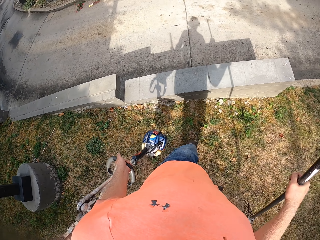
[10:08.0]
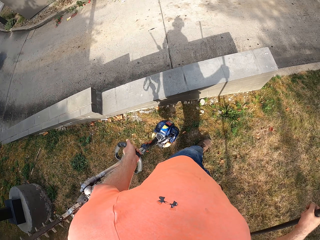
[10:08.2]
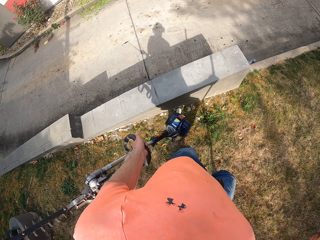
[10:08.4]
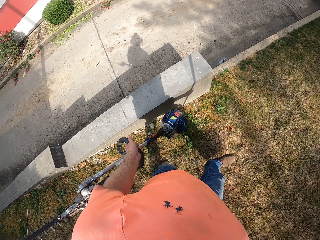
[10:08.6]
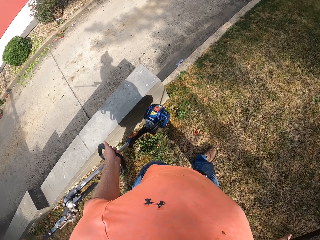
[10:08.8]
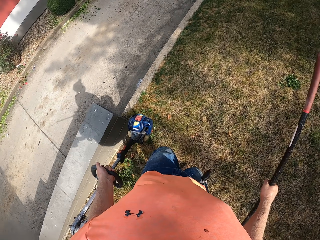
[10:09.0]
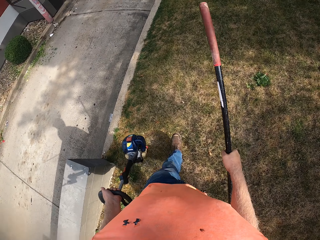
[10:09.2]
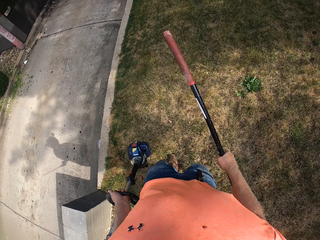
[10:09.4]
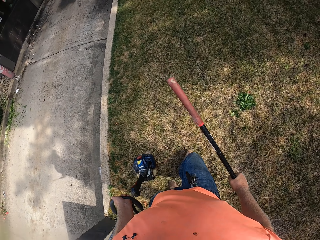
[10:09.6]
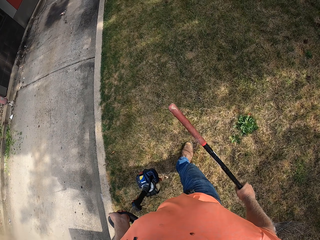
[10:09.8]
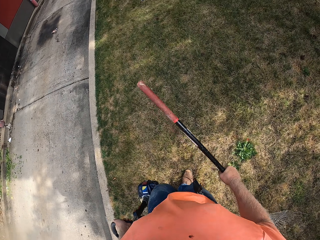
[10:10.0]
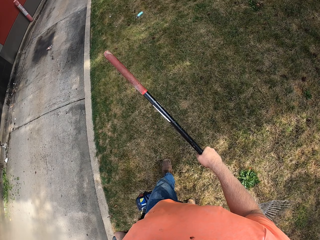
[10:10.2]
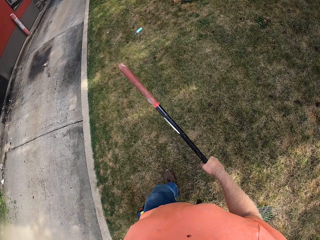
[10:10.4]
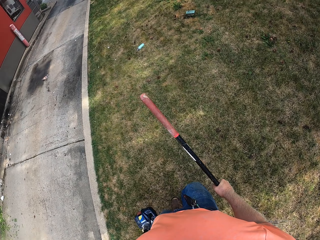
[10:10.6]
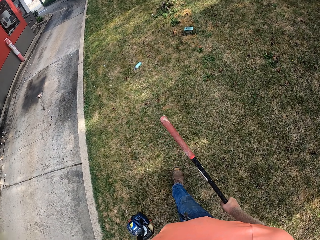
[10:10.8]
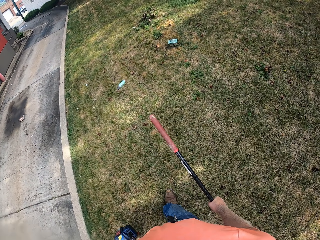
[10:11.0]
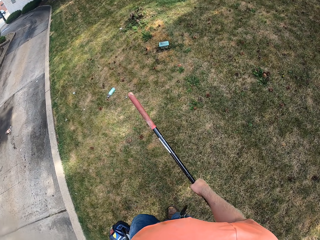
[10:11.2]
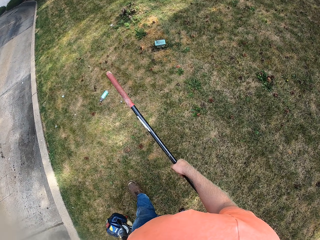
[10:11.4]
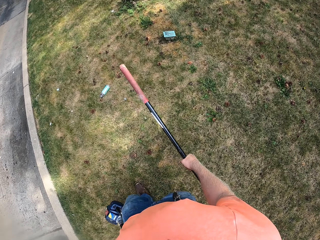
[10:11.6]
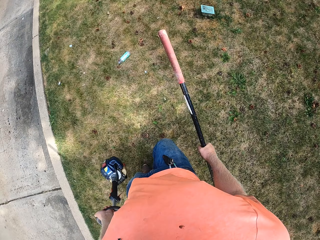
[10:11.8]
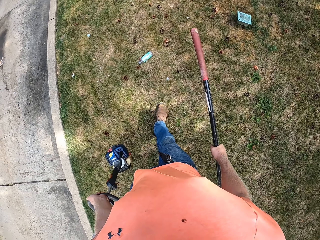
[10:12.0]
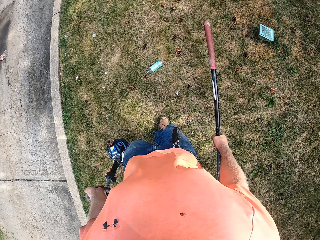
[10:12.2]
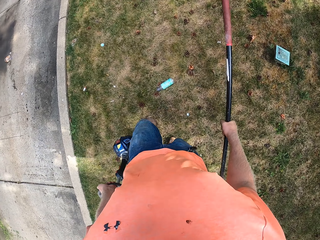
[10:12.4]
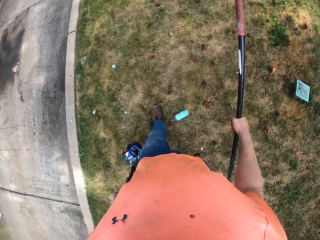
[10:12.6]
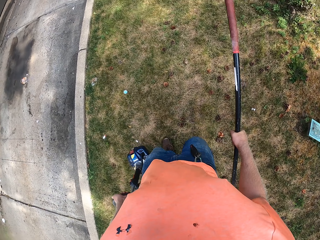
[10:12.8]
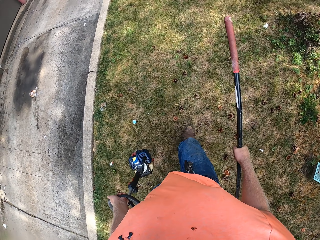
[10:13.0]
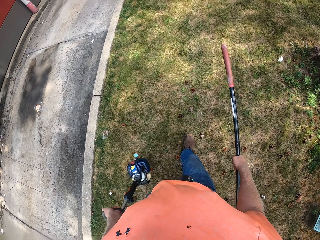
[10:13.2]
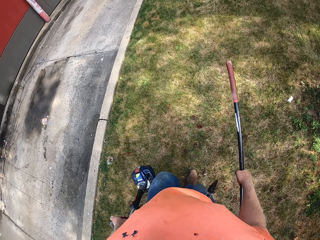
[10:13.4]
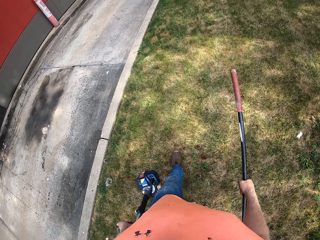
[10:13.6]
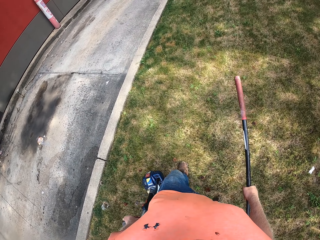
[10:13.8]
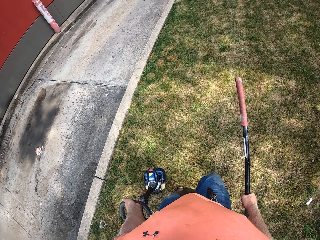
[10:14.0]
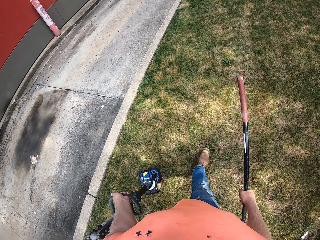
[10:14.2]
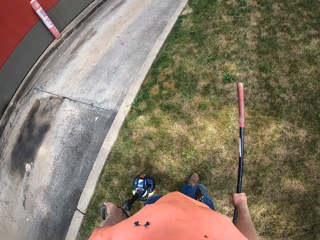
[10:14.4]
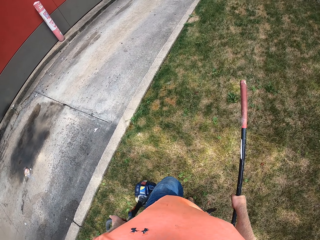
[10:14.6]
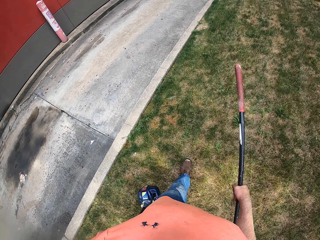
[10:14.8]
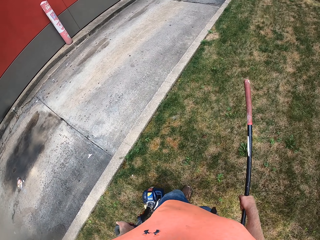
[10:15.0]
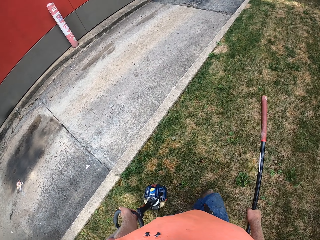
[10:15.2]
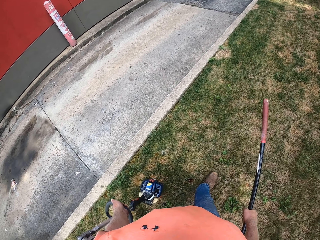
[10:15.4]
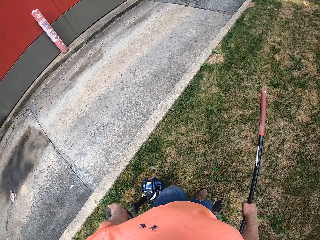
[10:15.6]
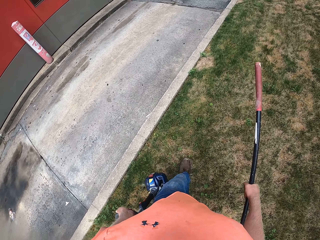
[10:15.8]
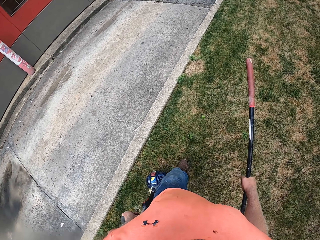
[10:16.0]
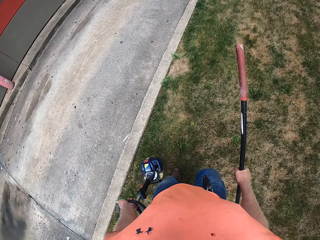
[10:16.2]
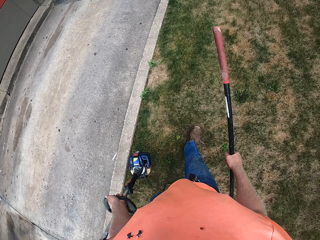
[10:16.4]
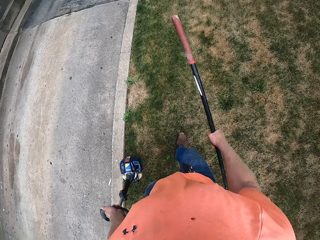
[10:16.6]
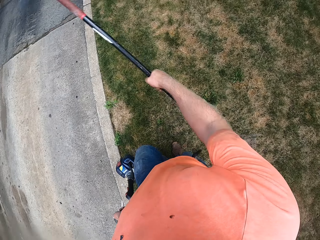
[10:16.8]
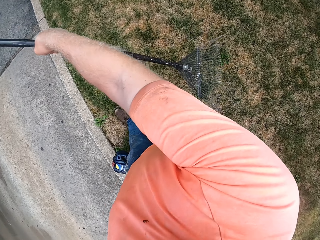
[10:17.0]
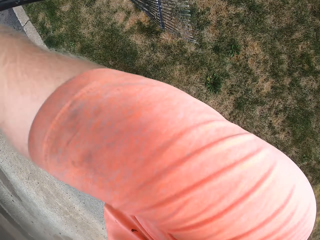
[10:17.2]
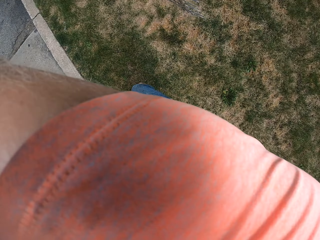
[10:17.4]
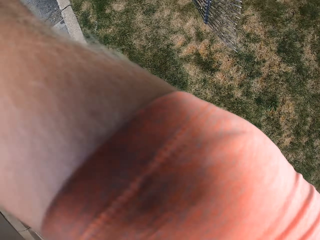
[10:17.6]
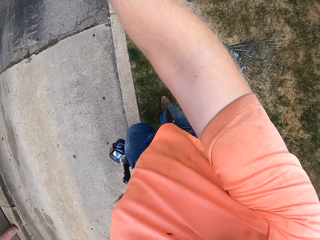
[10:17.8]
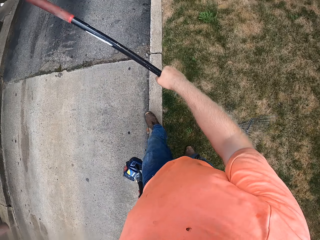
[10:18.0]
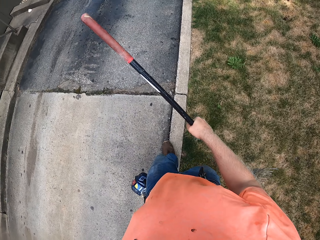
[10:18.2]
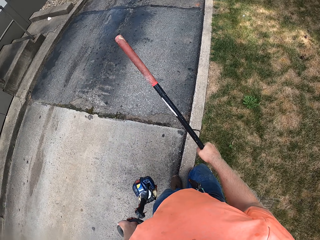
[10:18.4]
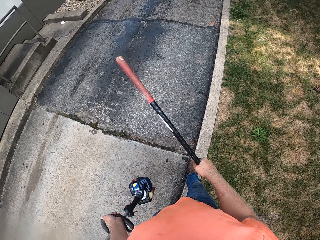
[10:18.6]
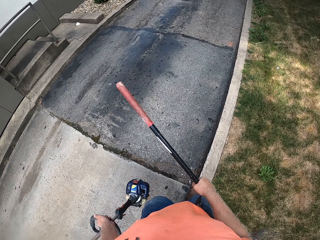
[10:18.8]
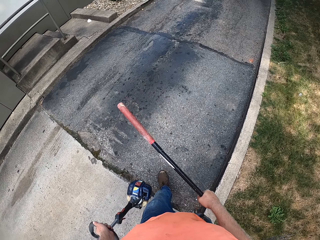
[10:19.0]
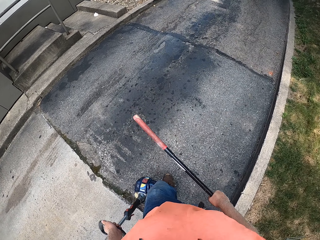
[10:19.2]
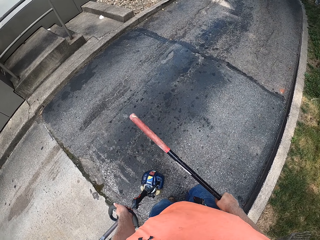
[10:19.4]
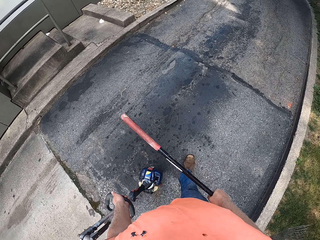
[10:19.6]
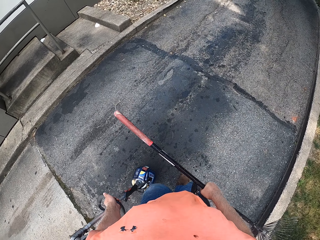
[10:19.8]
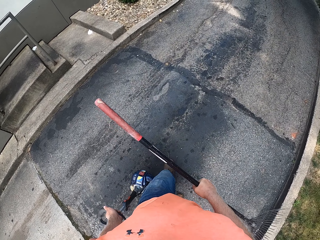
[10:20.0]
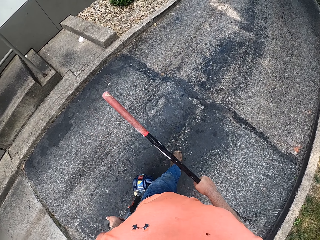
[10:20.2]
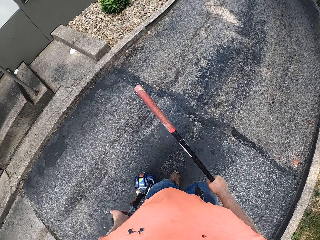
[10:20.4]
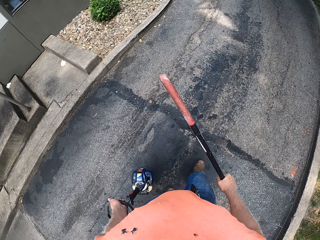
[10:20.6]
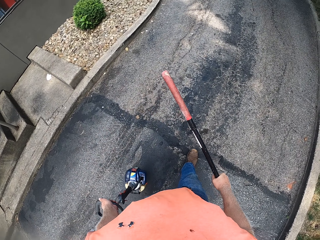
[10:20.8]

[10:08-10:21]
The camera wearer walks back on the field. He raises the rake in his right hand.

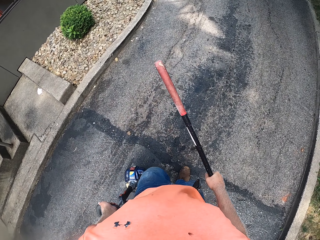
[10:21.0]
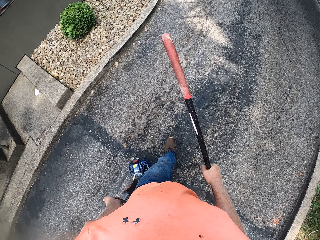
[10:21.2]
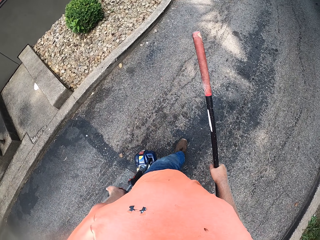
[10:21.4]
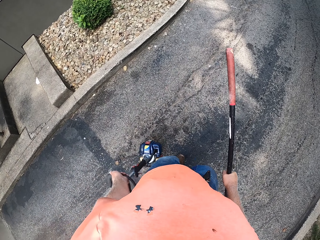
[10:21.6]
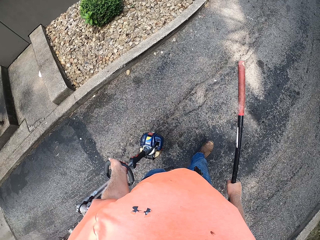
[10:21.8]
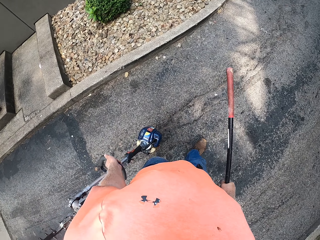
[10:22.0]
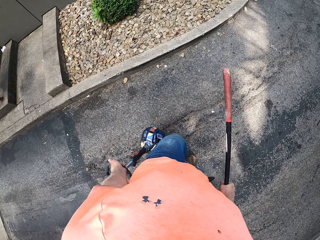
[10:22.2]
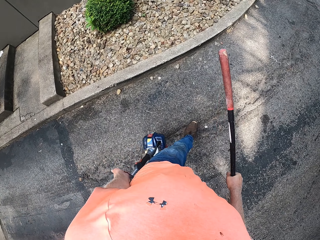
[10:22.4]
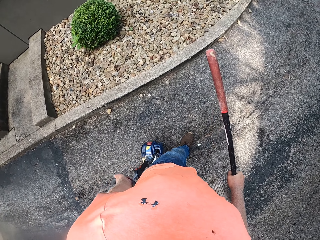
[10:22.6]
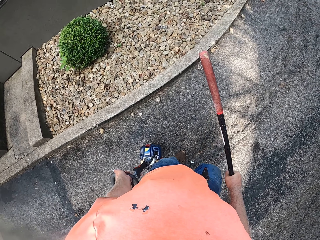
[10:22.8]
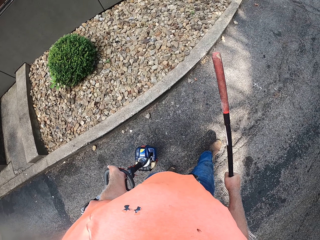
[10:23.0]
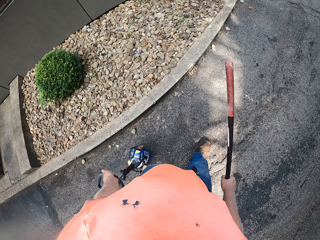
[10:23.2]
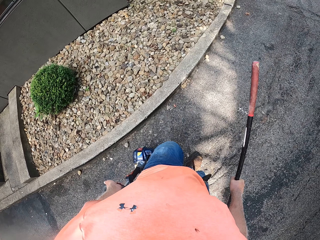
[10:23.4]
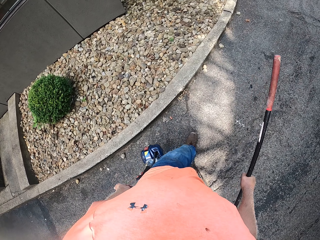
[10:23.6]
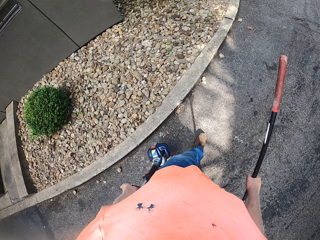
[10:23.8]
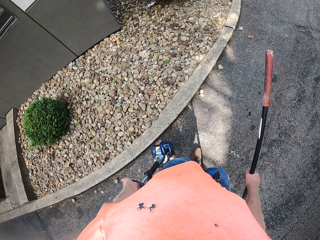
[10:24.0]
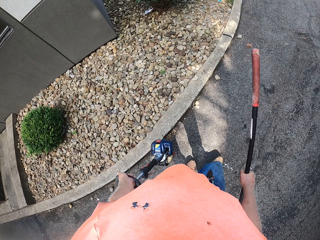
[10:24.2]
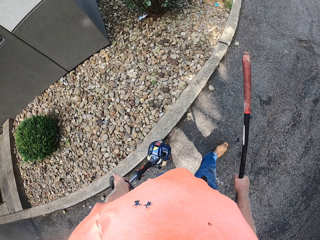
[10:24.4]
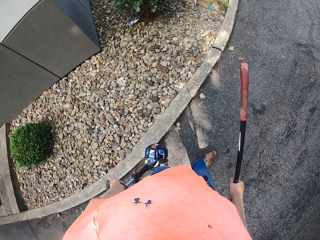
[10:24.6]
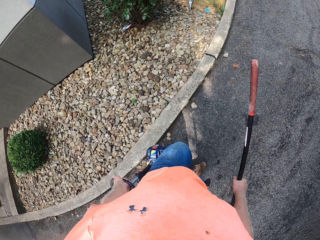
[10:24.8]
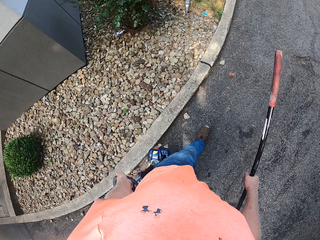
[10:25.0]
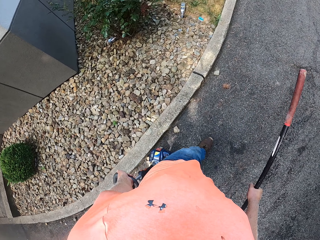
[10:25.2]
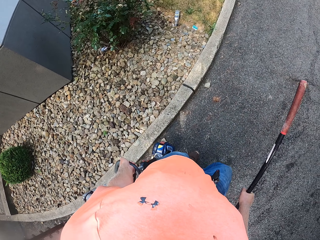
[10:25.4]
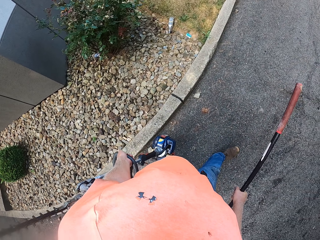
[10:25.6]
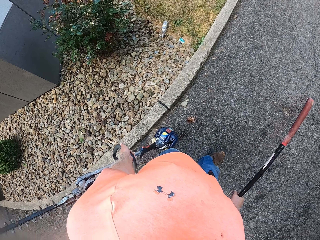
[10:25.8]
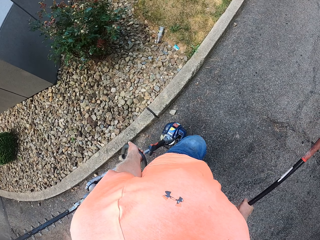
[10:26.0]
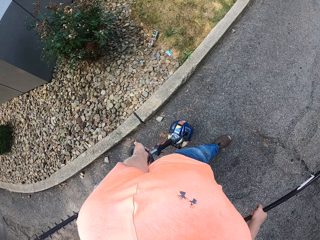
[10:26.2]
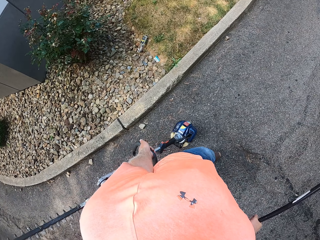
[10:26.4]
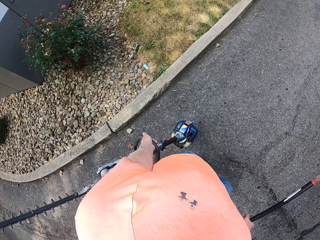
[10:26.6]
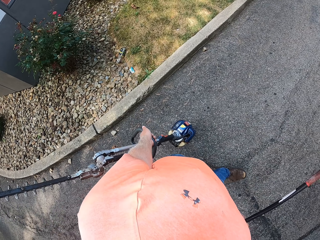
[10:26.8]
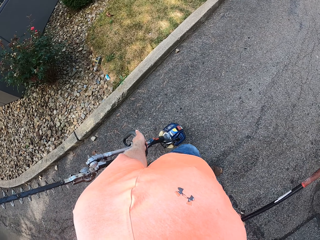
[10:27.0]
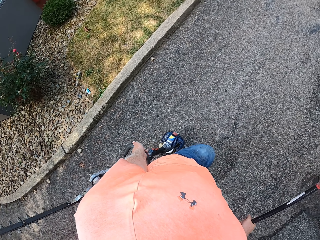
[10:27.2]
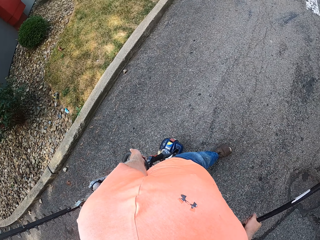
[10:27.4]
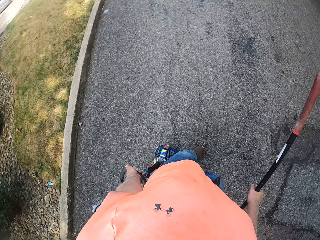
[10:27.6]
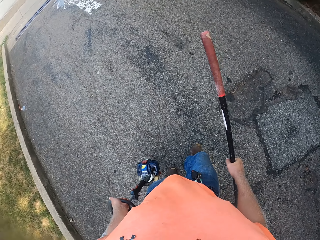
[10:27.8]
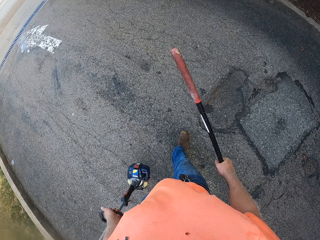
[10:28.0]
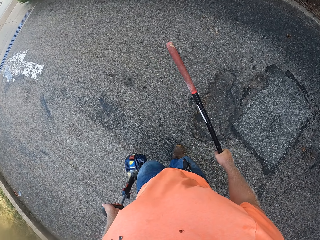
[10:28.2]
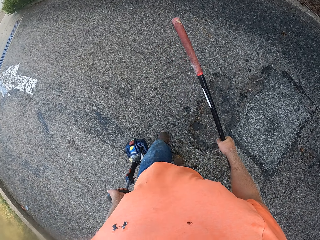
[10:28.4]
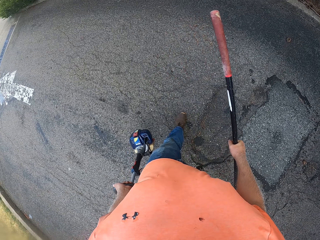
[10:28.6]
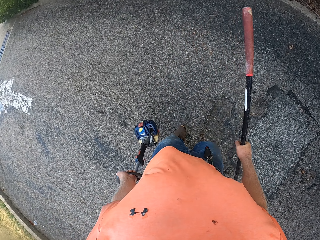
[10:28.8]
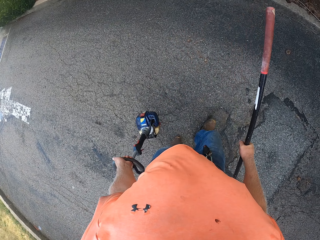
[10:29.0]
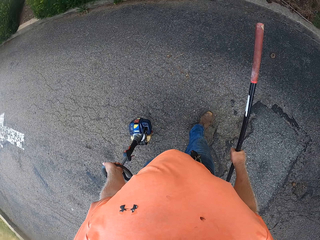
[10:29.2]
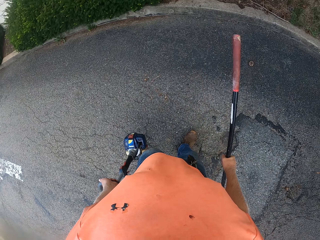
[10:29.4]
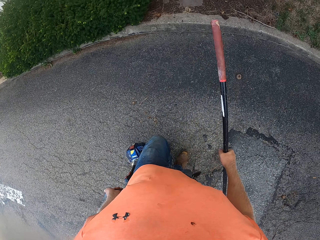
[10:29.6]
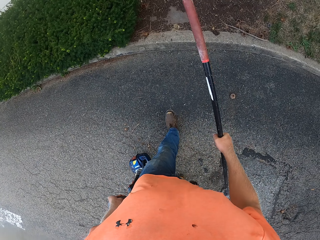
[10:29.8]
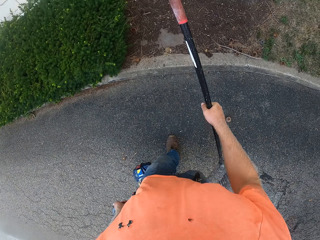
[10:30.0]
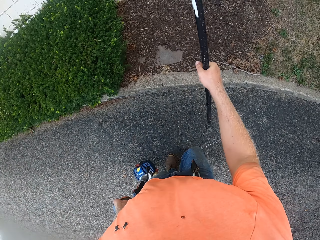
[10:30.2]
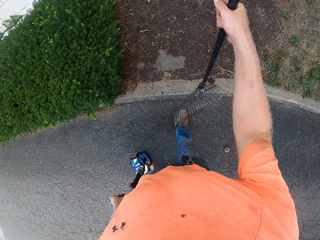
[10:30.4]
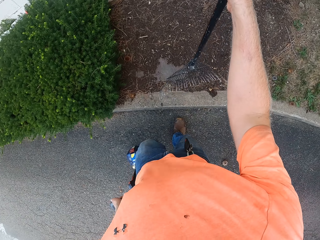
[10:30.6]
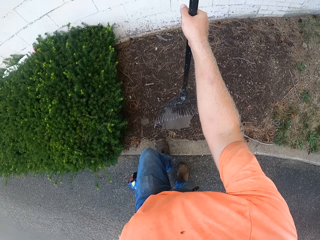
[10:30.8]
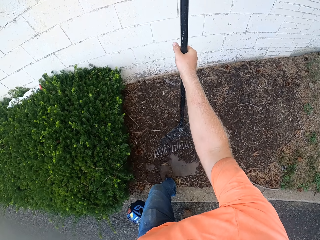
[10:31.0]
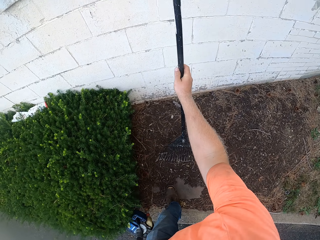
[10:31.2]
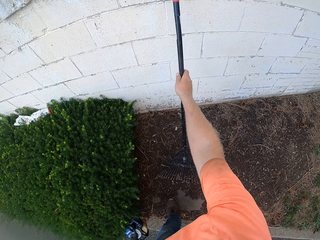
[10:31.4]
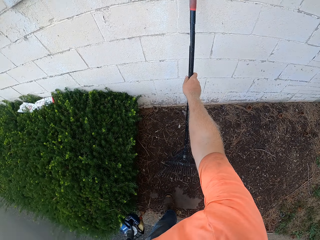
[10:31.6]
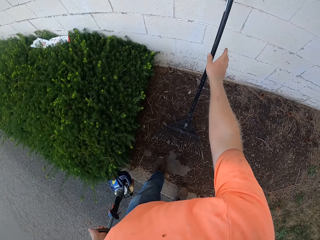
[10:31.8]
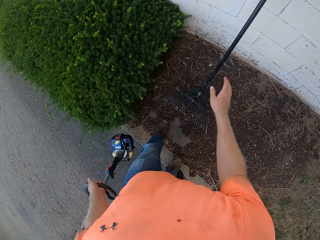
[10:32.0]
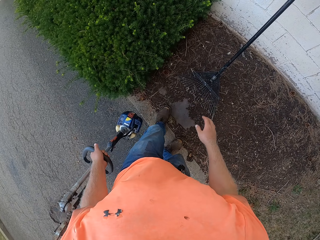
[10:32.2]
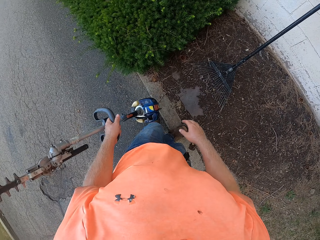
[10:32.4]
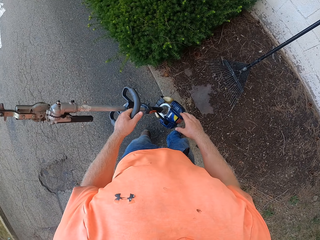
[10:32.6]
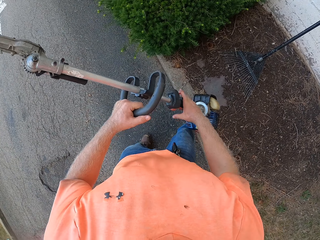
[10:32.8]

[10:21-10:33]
The camera wearer rests the rake on a wall with his right hand.
